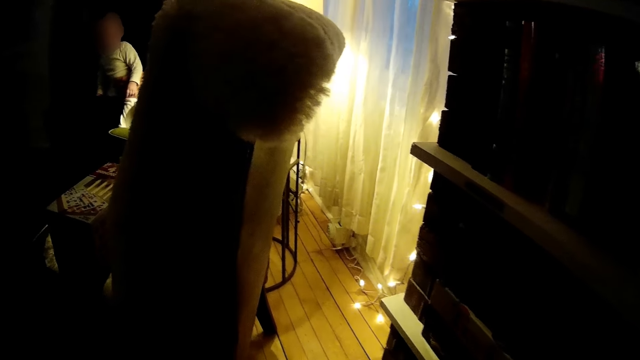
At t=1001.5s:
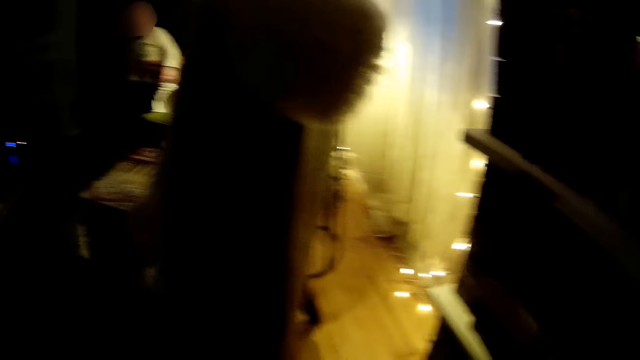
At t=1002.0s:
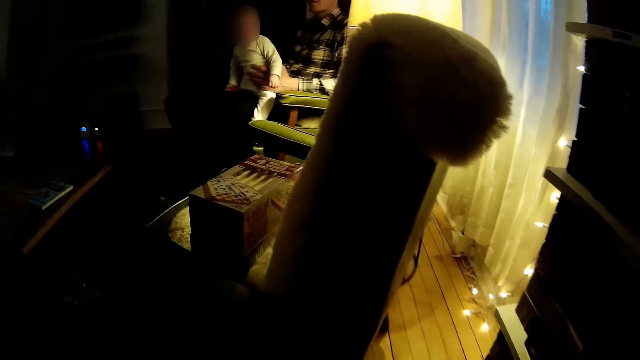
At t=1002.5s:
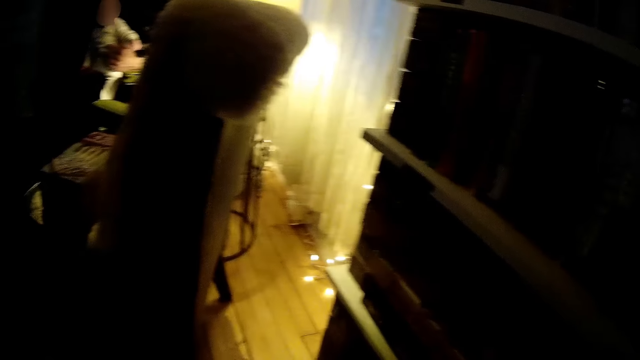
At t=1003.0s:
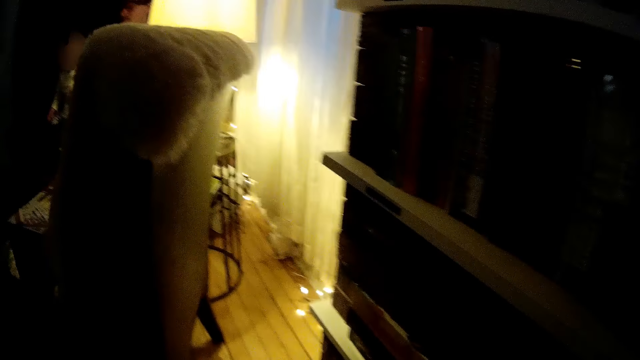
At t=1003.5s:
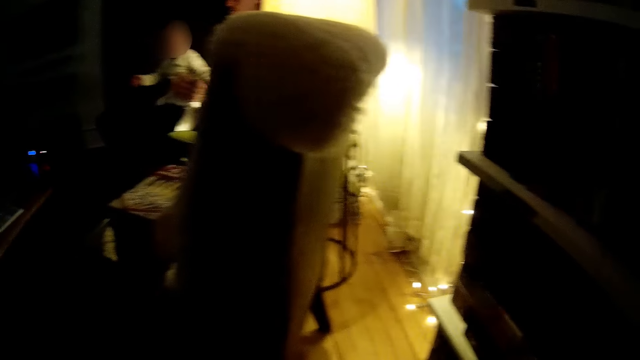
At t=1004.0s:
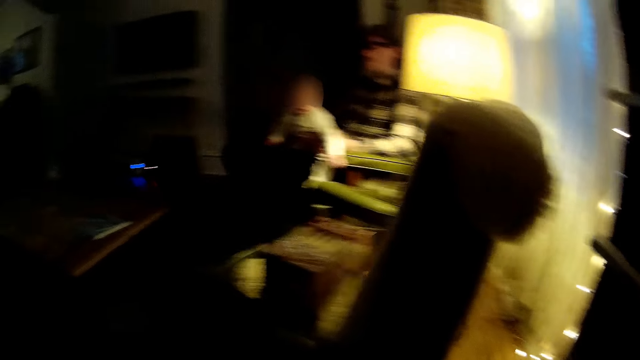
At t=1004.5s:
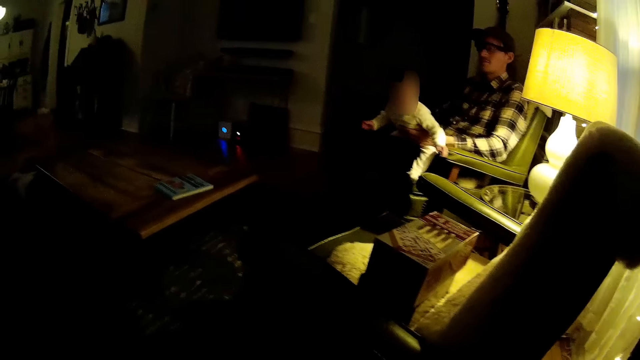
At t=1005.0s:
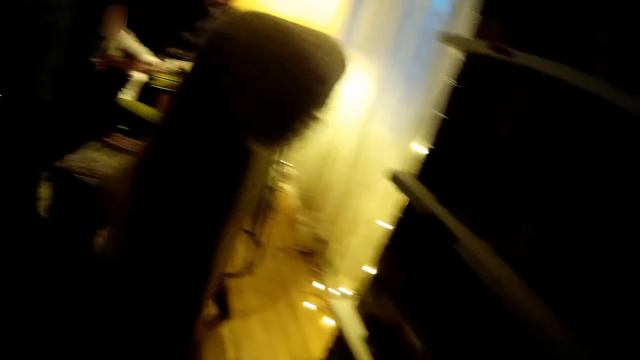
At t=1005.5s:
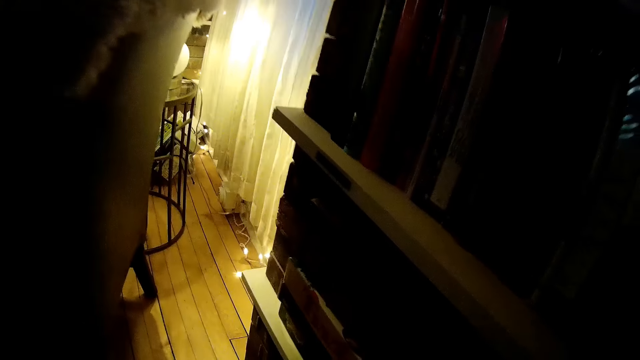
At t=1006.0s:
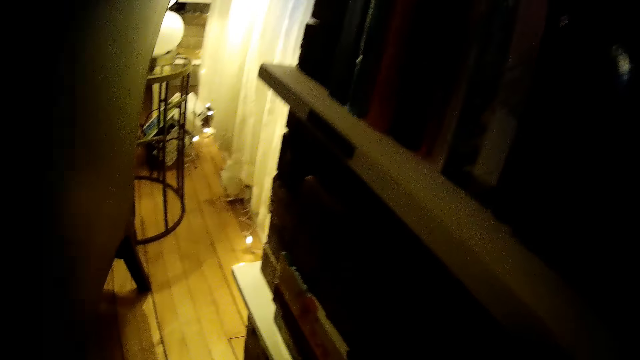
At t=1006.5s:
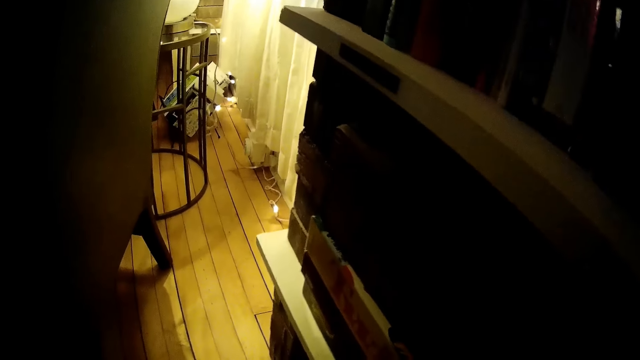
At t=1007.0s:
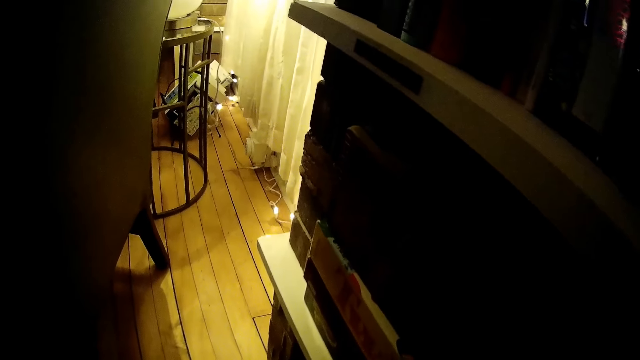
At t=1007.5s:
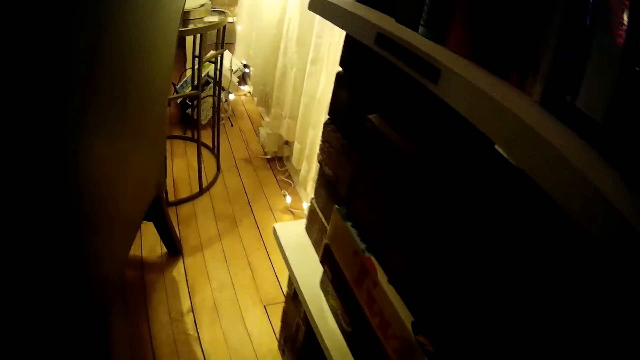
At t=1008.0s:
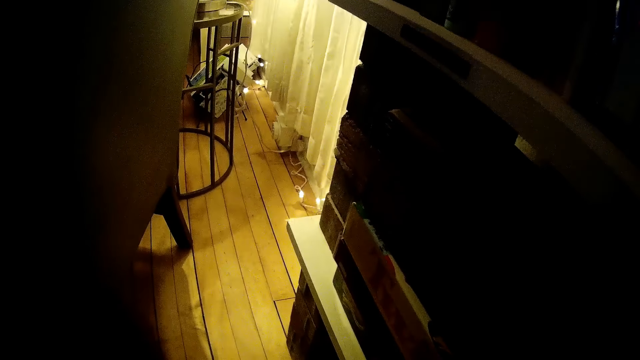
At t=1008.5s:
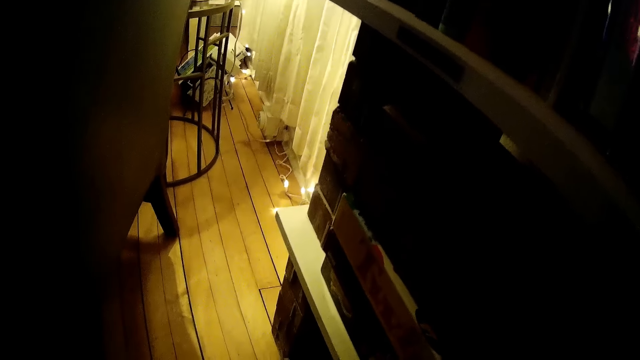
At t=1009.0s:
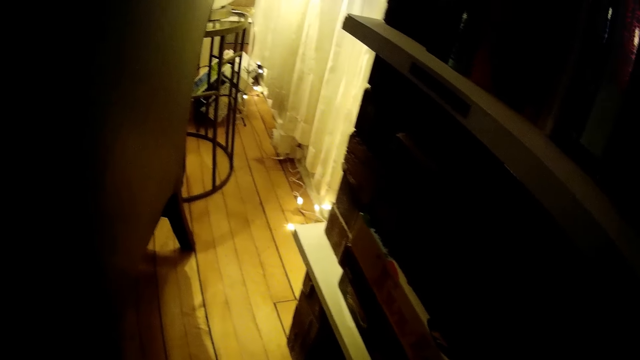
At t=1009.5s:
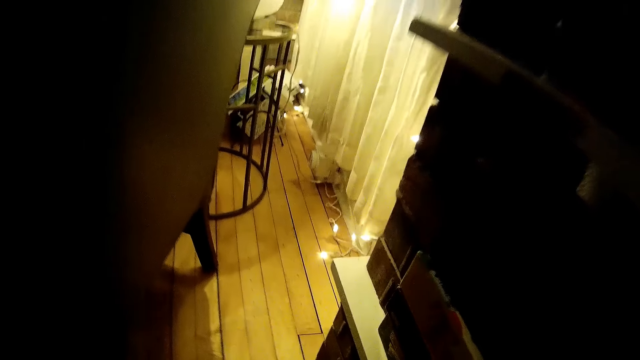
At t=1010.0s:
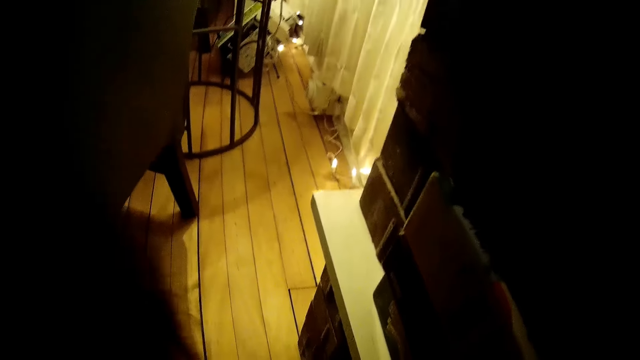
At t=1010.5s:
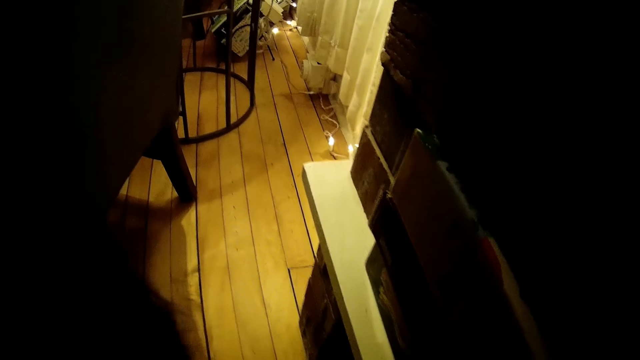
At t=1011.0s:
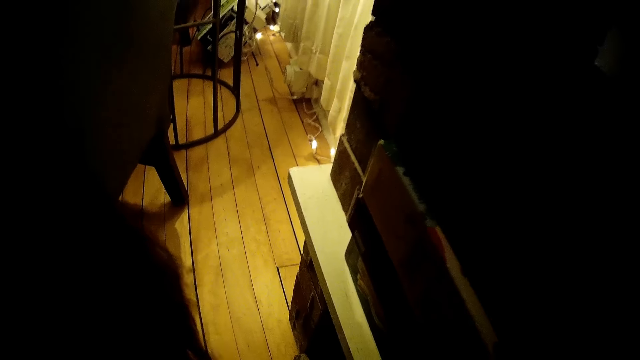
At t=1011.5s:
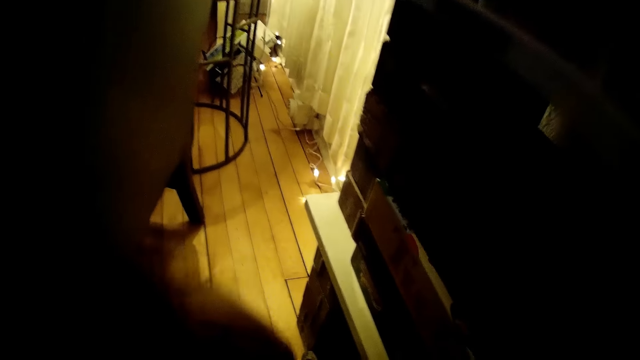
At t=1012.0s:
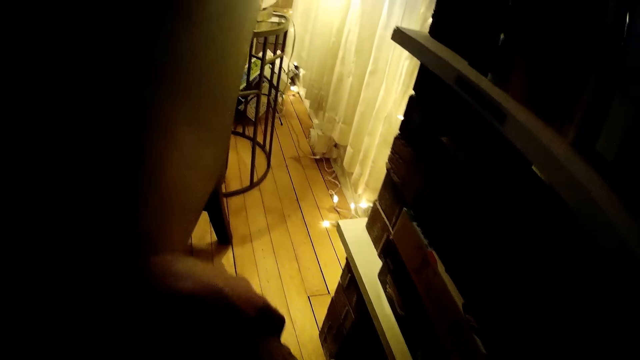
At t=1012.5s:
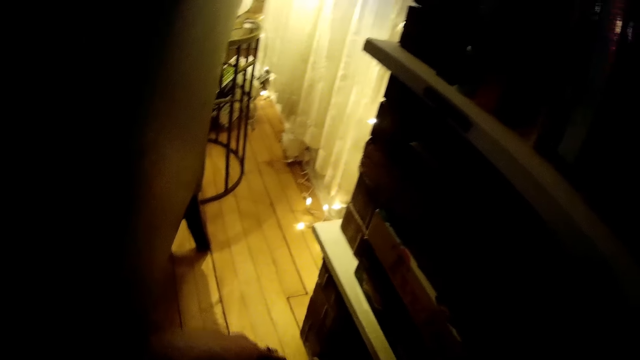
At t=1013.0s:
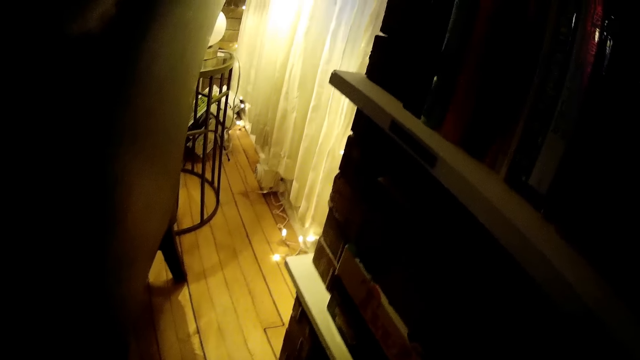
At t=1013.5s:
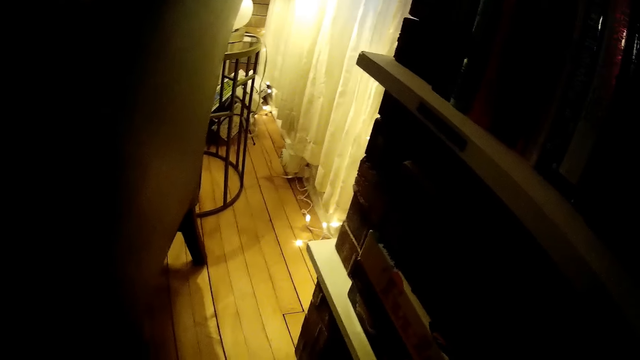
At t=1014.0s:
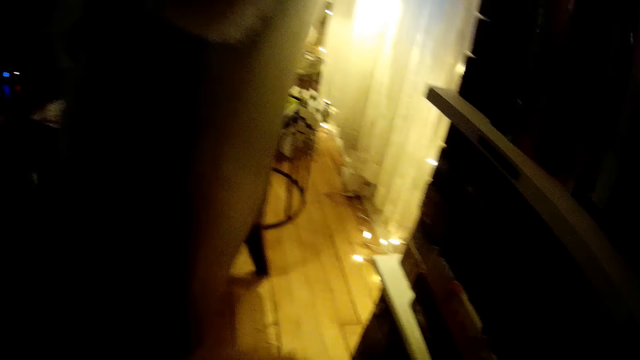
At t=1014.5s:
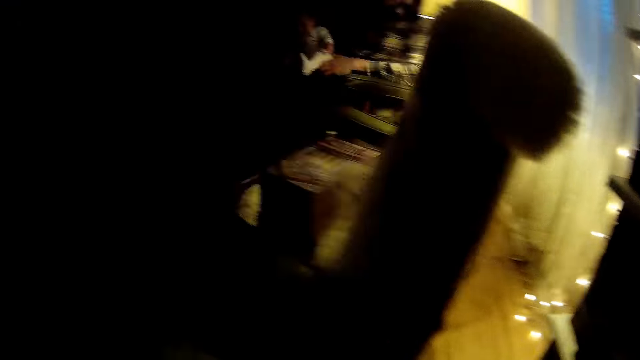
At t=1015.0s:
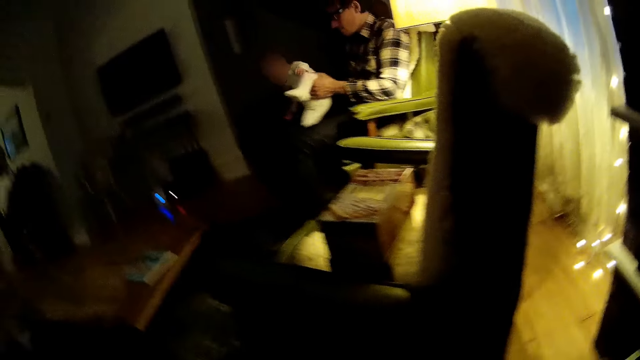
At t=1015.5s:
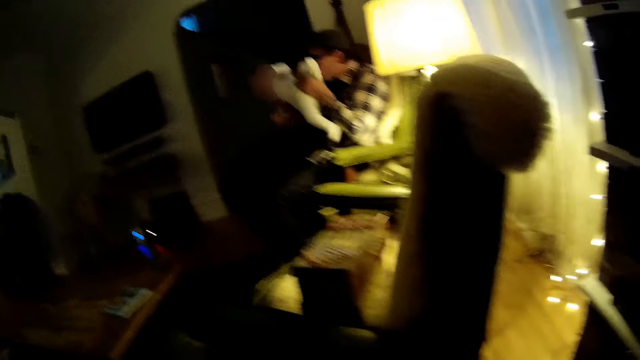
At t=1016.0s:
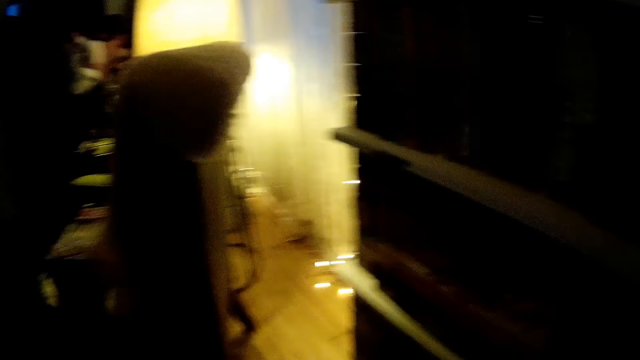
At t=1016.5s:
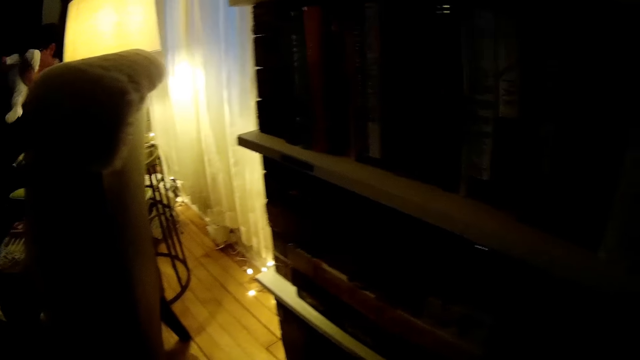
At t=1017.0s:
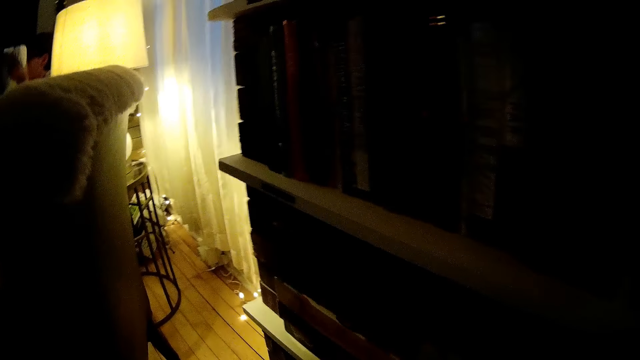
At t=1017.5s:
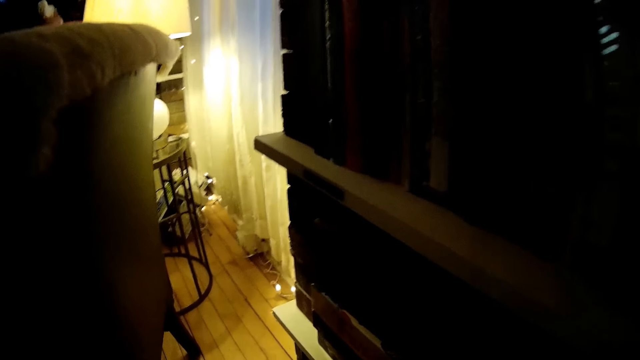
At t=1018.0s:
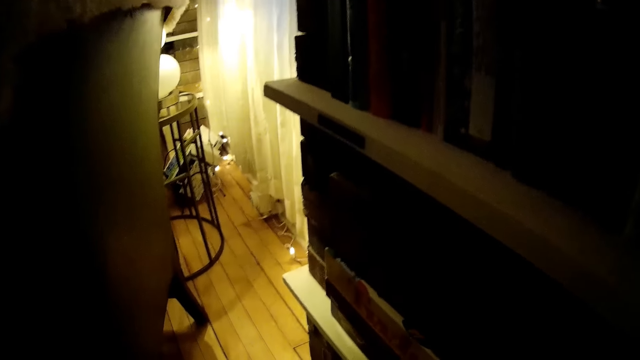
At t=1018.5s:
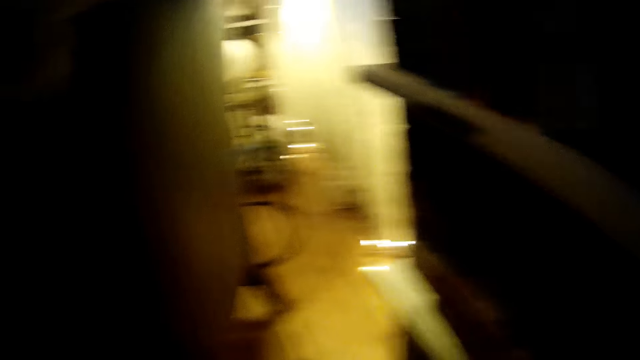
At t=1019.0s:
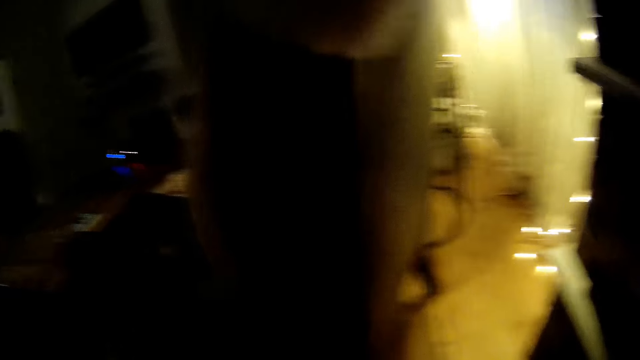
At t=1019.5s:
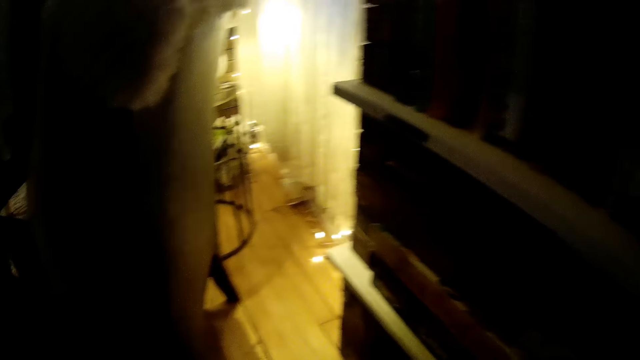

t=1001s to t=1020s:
The camera wearer puts the marble bag in the shelf. She touches something in the shelf. She opens a box on a floor with her left hand. She stares at a man. The man lifts a baby with both hands. The camera wearer touches something in the shelf.

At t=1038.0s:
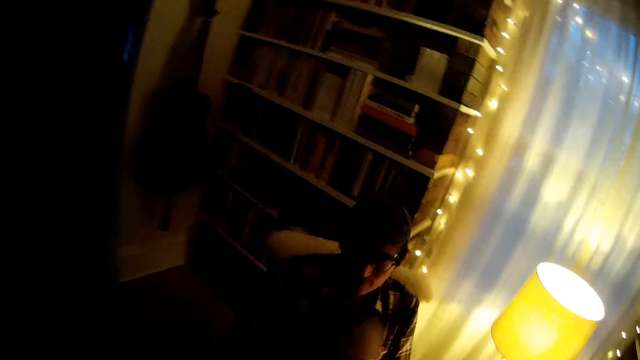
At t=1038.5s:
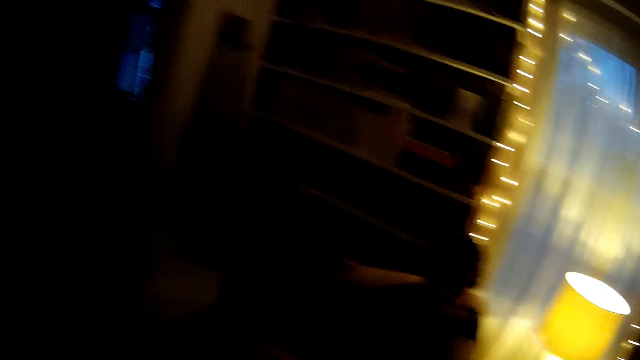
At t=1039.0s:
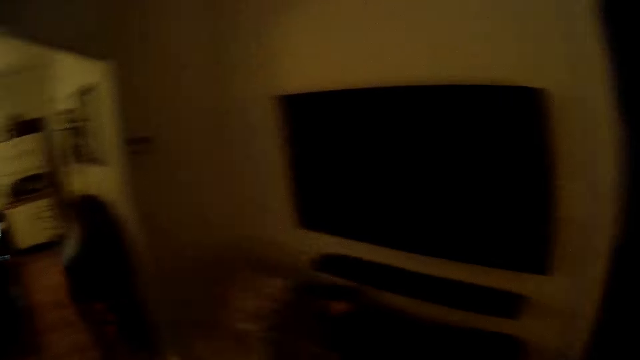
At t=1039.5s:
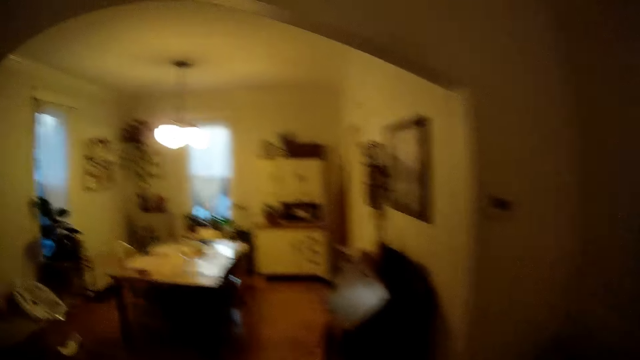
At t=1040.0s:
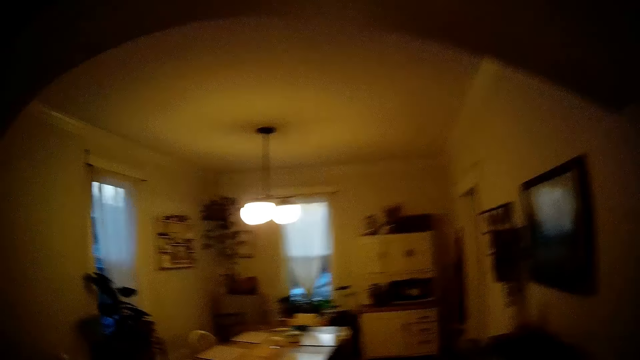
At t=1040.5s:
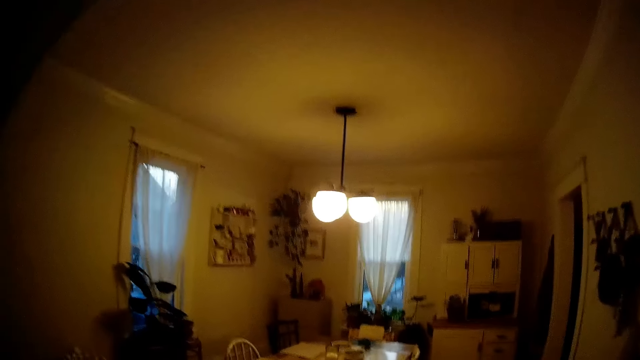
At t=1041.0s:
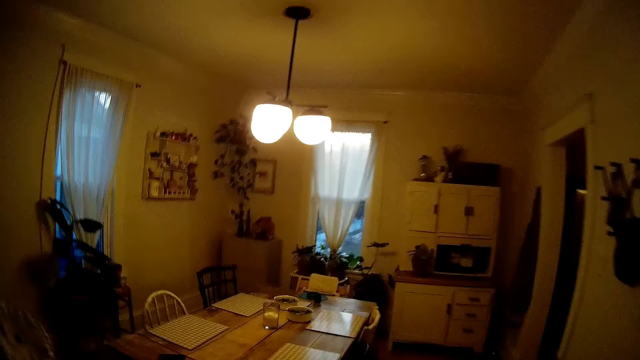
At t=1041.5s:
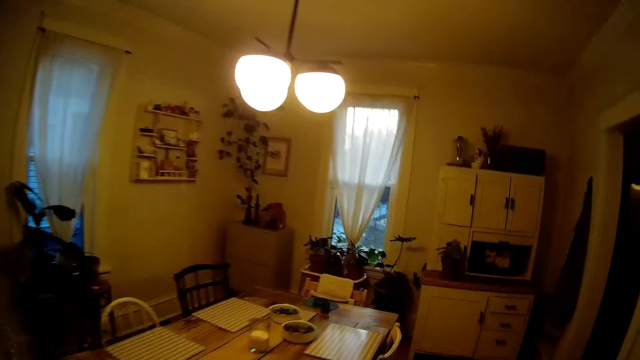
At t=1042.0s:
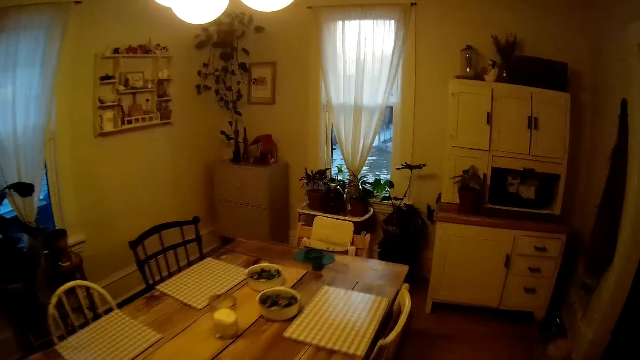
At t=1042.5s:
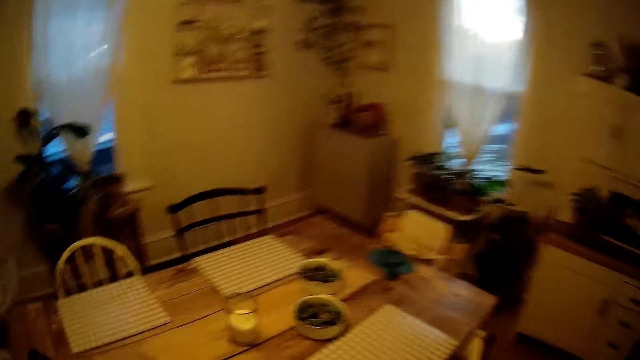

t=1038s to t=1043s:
The camera wearer walks in the house.
